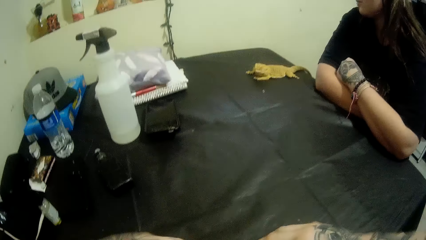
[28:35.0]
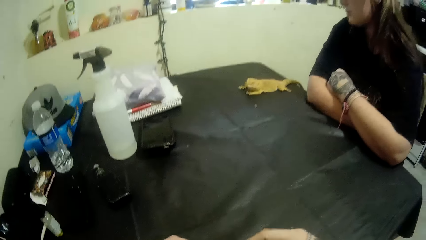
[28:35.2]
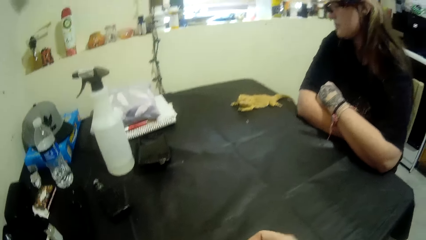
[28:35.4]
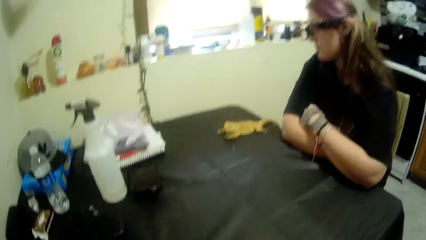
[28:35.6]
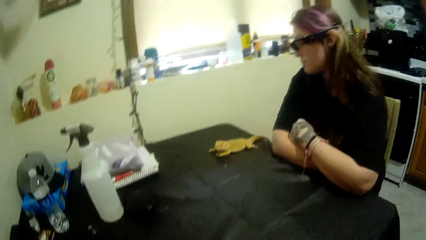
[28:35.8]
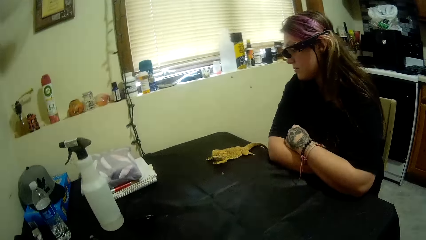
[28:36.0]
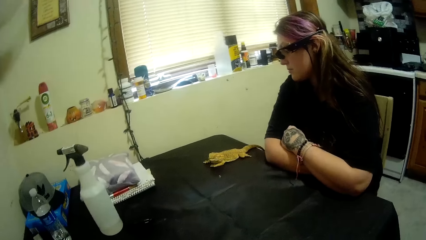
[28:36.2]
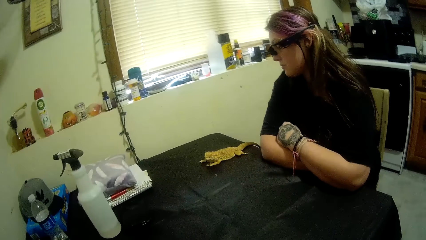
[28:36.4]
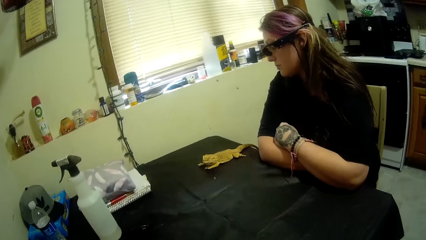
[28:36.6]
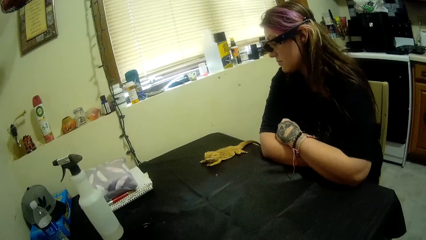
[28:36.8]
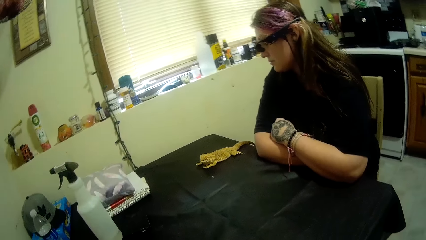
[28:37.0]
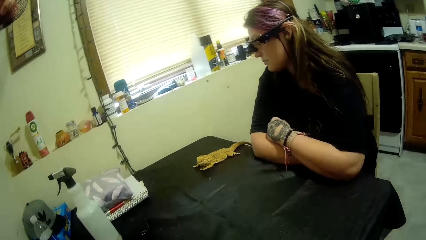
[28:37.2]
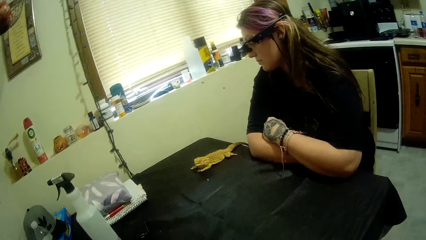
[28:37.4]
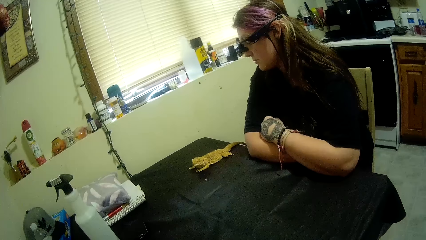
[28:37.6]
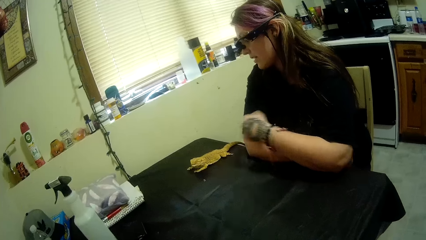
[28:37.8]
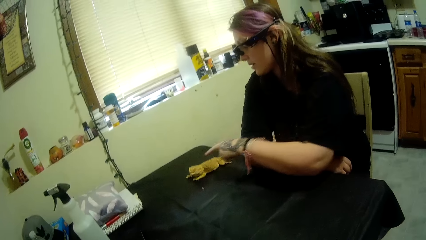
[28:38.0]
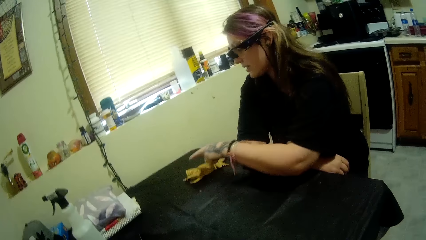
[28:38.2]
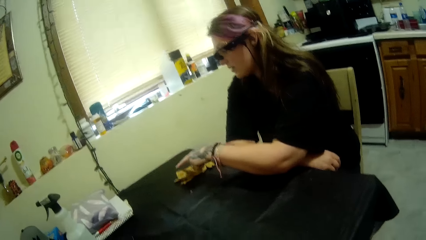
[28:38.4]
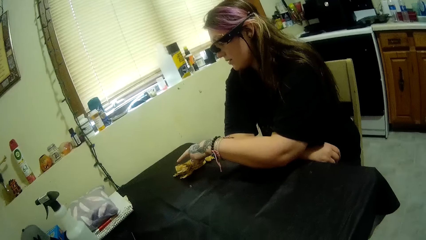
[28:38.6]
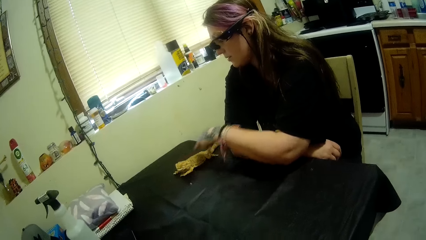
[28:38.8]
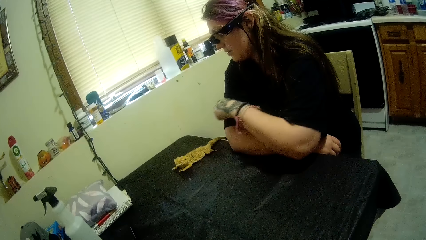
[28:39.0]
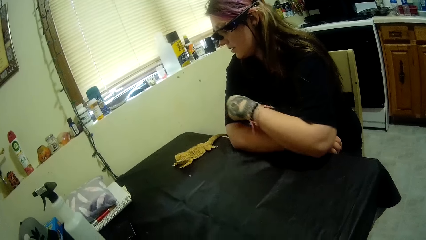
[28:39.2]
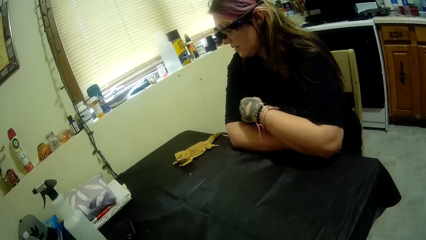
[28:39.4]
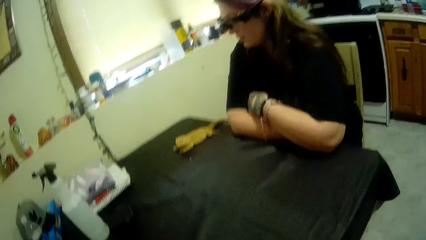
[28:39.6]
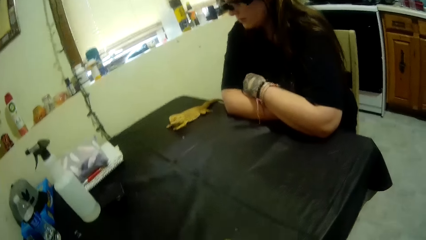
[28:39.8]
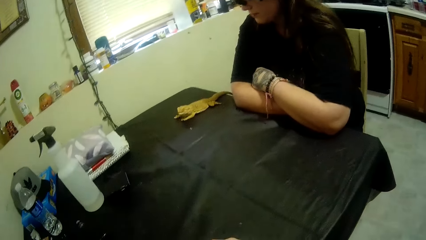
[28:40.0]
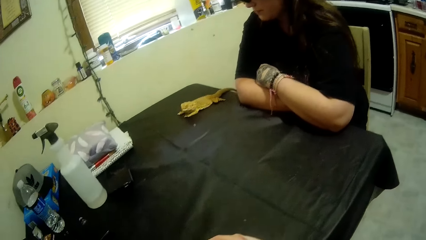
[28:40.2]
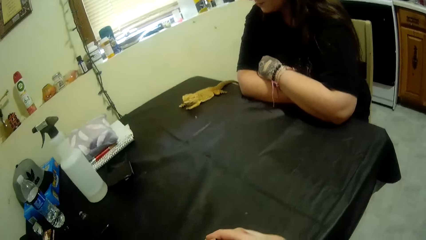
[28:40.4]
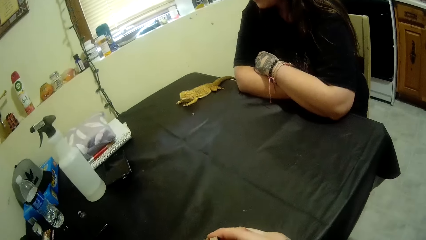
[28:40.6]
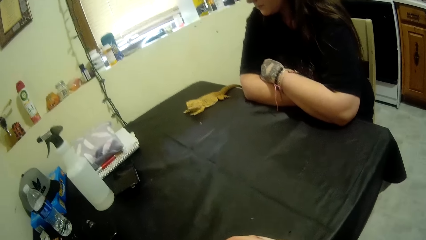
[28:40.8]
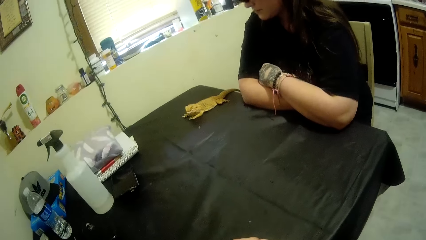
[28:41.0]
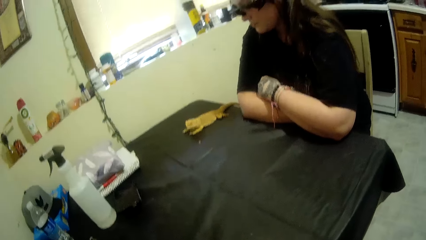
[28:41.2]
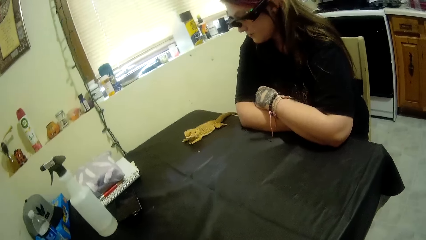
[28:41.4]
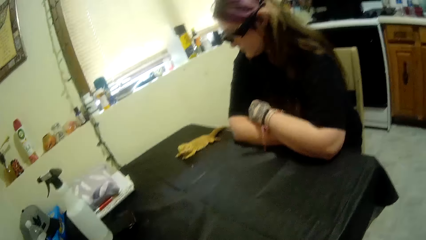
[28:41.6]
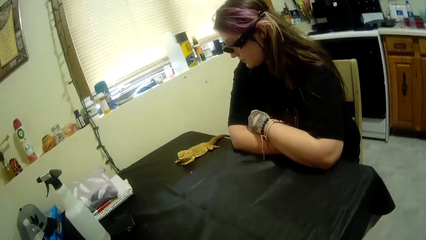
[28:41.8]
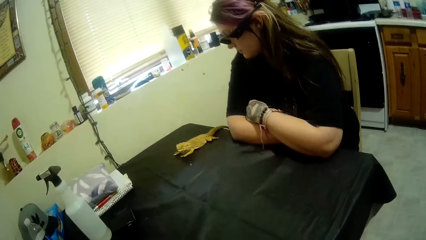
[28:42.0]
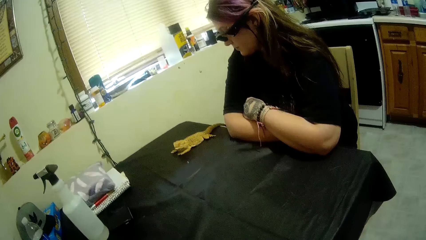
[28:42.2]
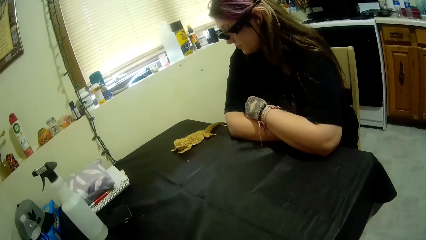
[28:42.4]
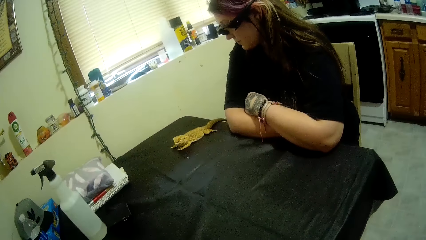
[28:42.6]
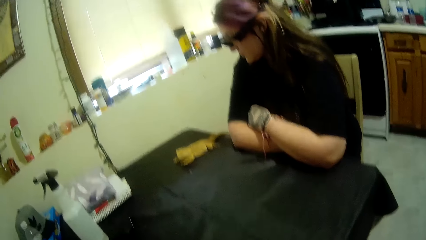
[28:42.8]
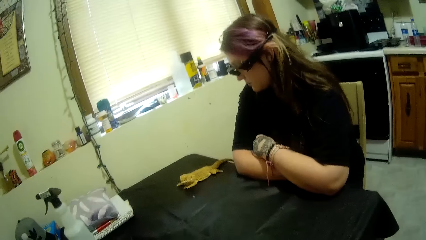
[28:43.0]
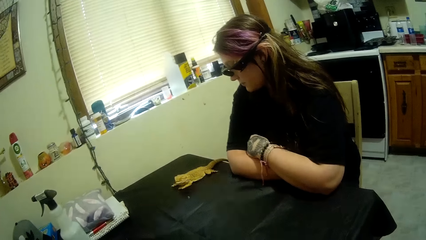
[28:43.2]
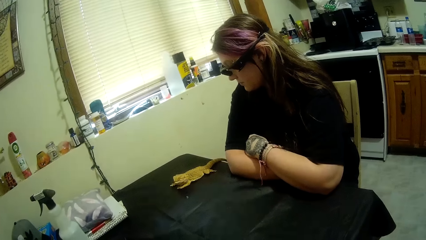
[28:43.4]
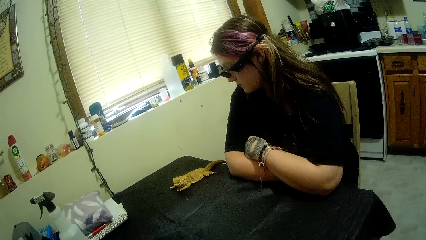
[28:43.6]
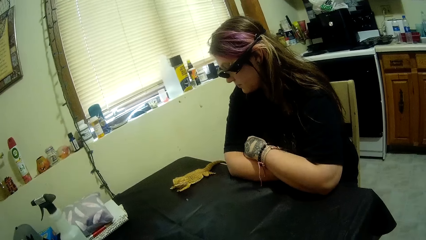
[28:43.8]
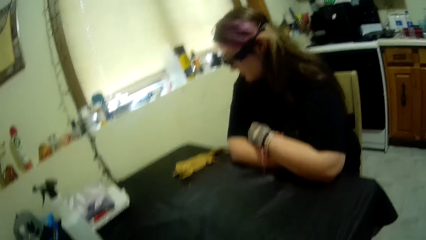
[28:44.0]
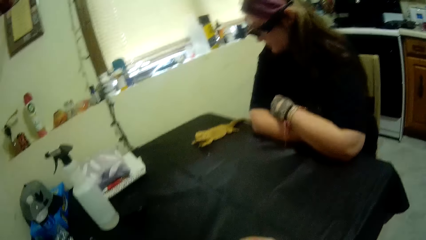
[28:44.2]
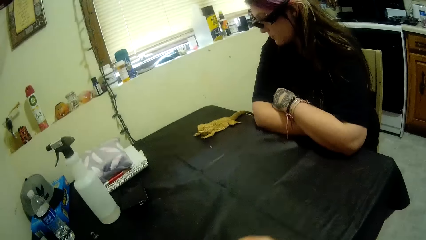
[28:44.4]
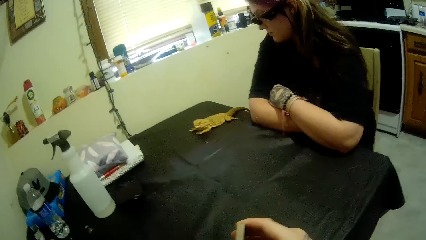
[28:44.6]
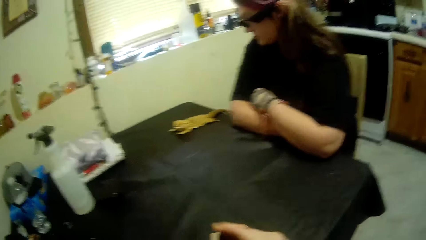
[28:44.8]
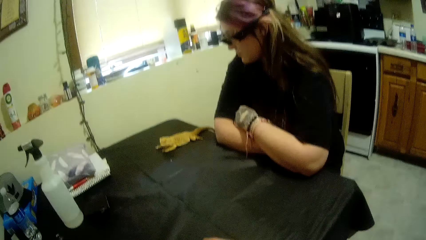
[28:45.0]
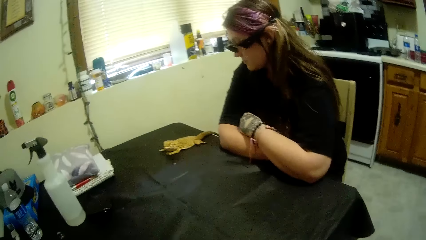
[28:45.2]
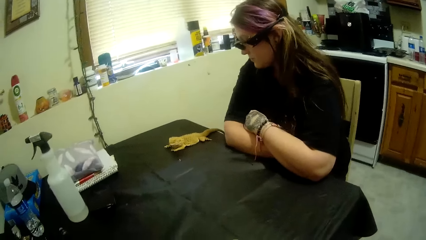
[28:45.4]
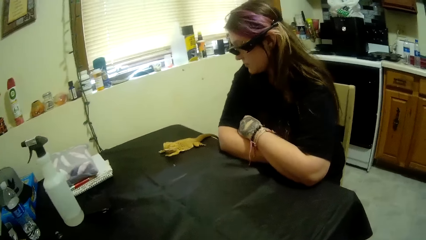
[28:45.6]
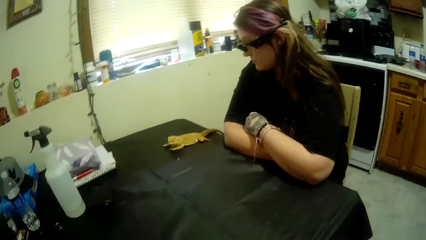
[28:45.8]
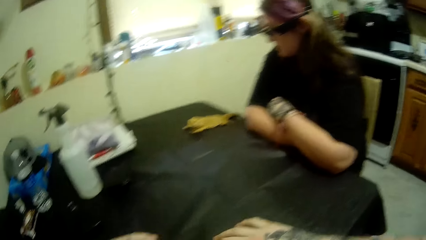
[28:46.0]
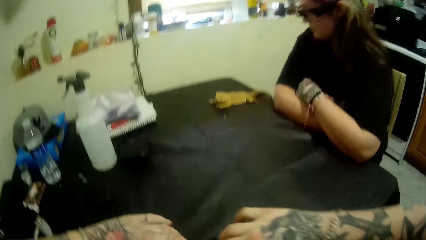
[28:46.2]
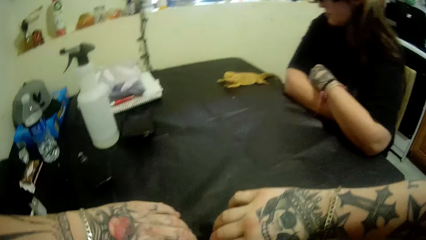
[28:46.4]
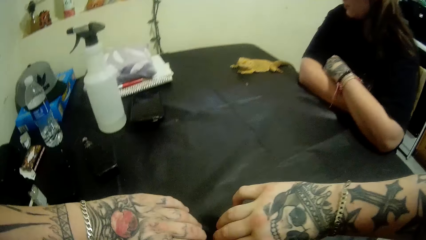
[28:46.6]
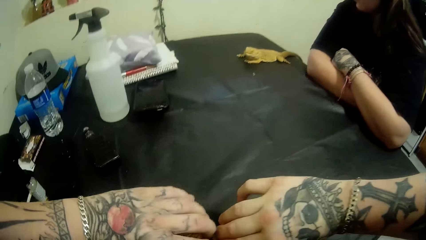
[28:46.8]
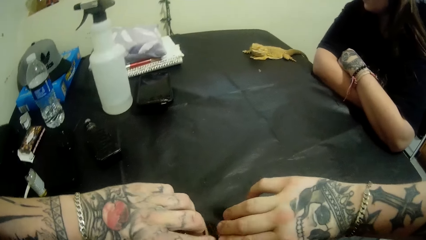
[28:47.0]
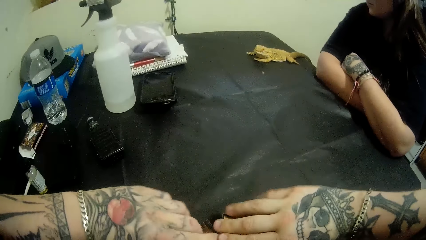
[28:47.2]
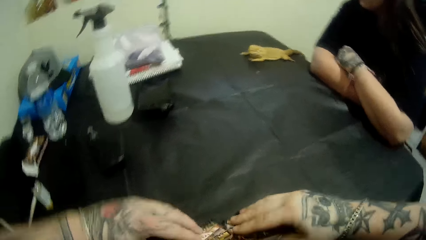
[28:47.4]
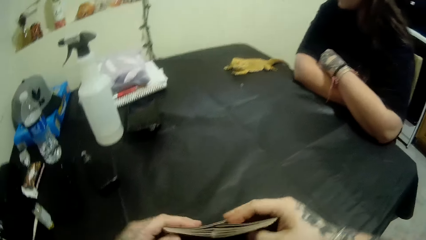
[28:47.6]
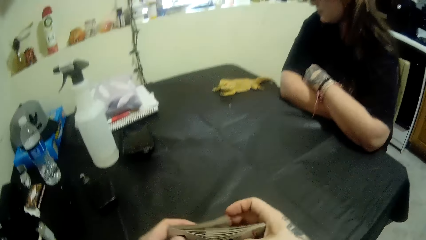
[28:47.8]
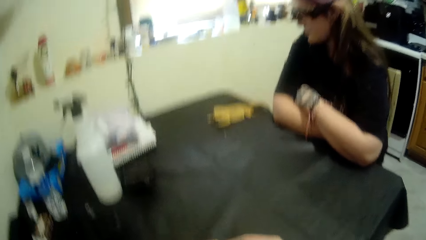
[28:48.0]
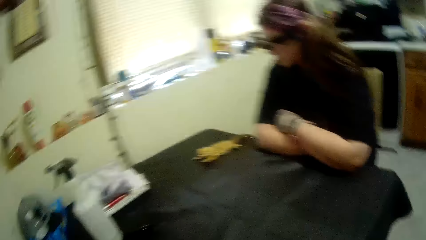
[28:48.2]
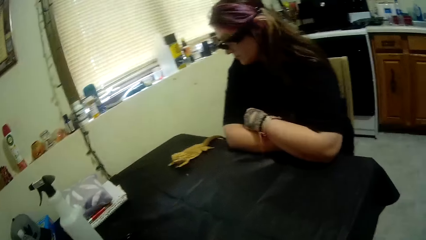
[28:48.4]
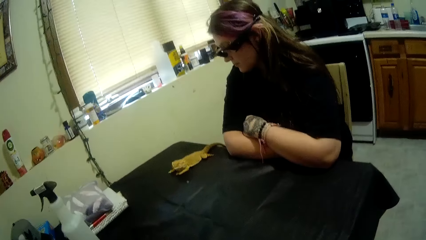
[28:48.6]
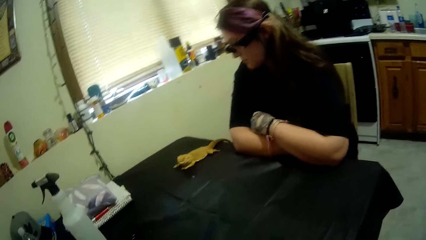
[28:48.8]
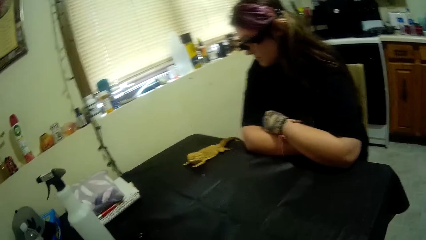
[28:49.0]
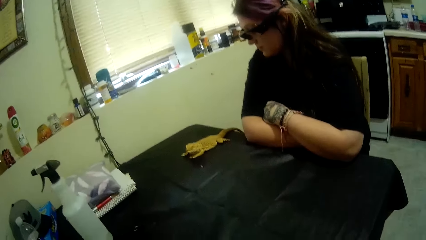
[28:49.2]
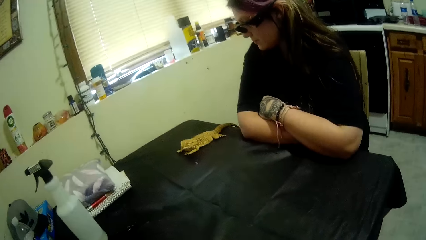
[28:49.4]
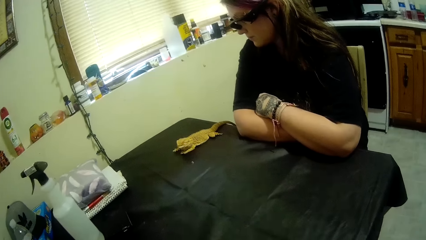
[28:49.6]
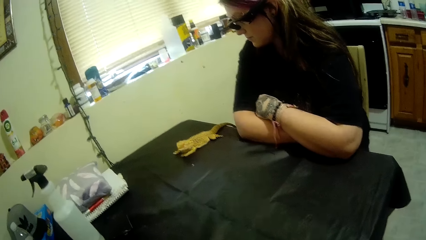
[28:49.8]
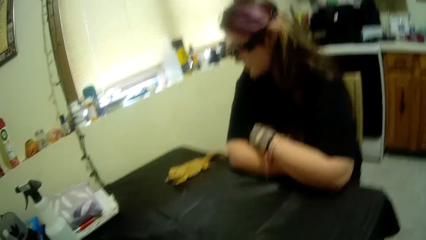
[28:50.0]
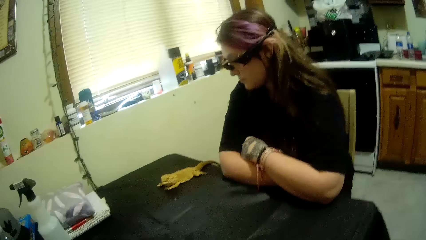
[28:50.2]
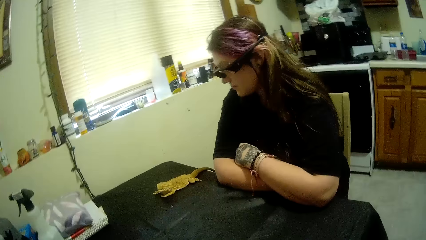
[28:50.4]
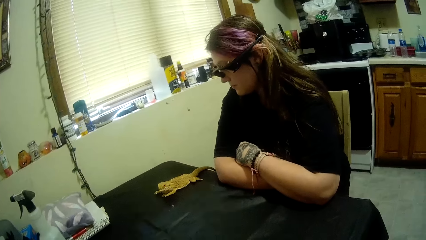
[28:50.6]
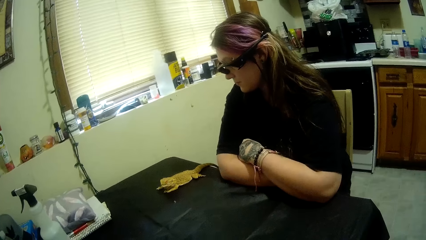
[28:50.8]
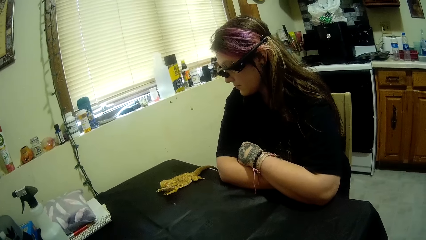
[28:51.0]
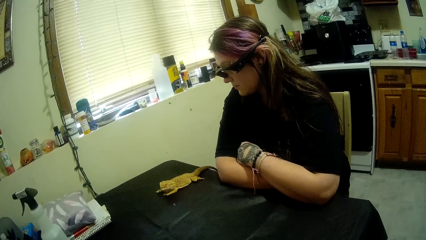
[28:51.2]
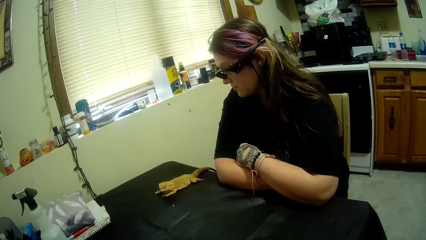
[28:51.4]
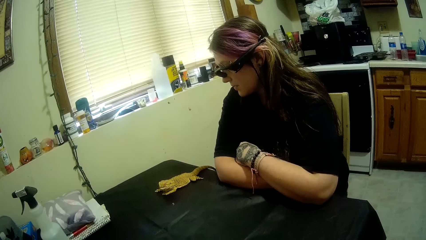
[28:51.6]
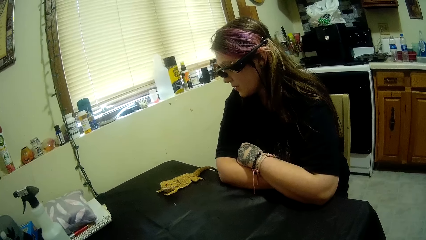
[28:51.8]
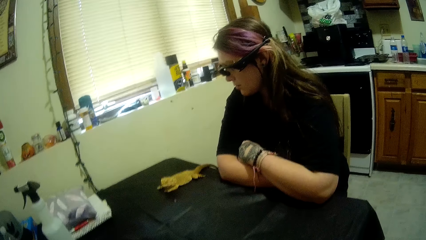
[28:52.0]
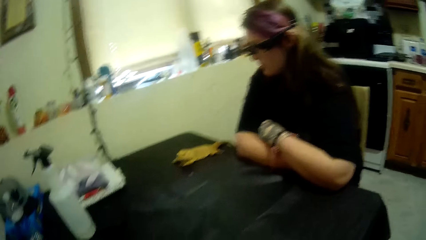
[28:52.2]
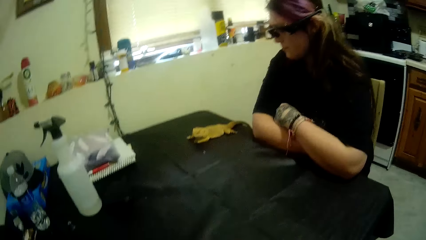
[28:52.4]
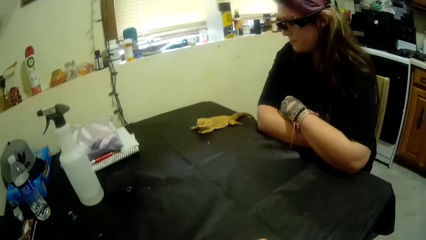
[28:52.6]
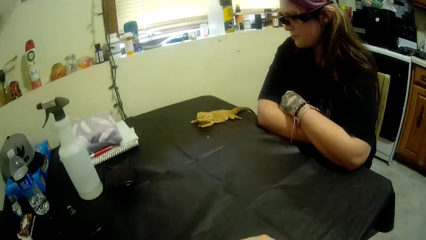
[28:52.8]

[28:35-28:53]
The camera wearer observes a woman. He talks to the woman. He shuffles the cards with his hands. He talks to the woman. He observes the woman.
